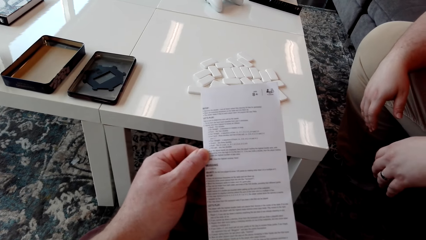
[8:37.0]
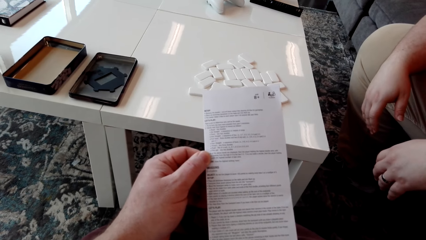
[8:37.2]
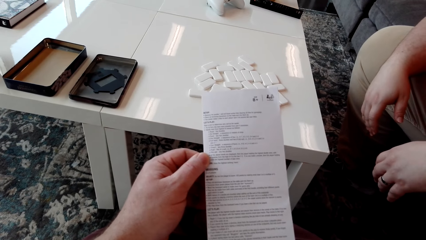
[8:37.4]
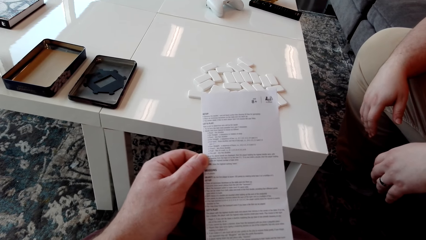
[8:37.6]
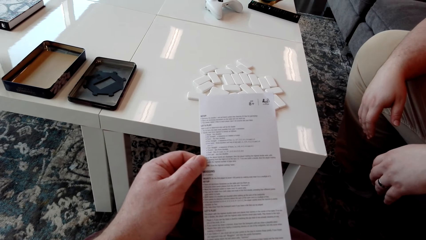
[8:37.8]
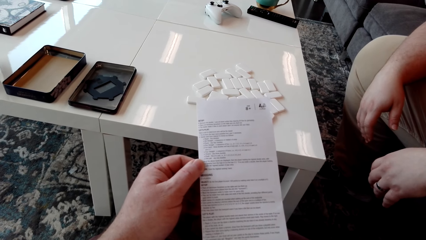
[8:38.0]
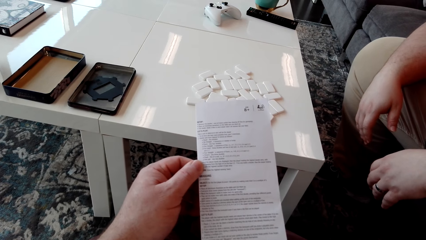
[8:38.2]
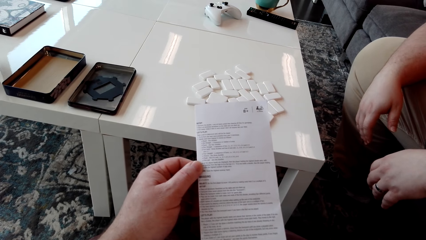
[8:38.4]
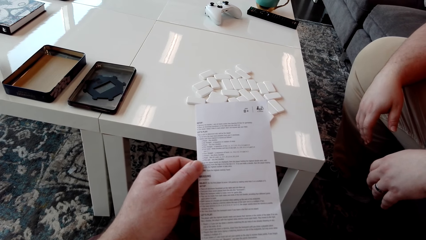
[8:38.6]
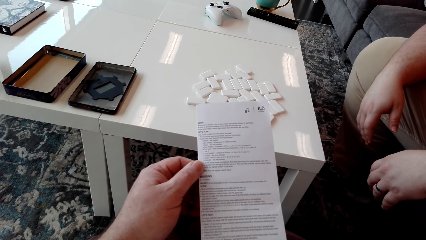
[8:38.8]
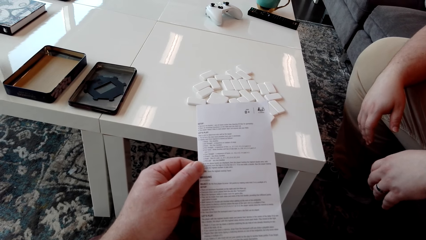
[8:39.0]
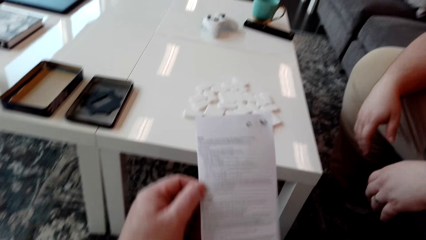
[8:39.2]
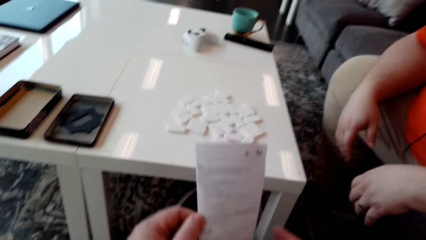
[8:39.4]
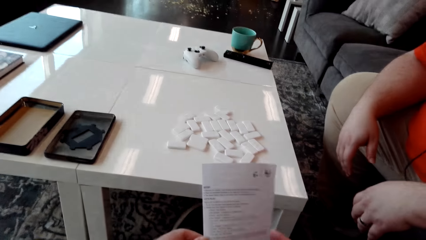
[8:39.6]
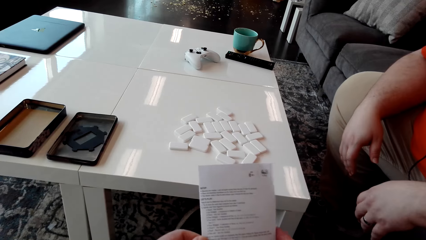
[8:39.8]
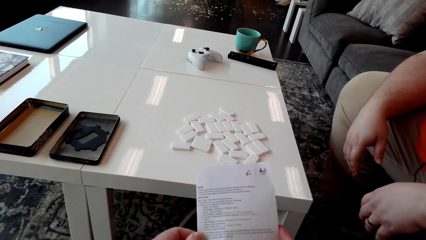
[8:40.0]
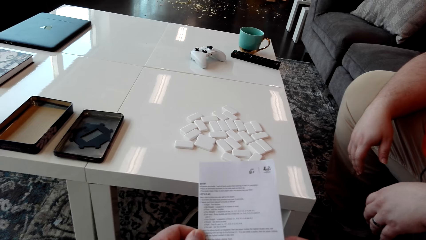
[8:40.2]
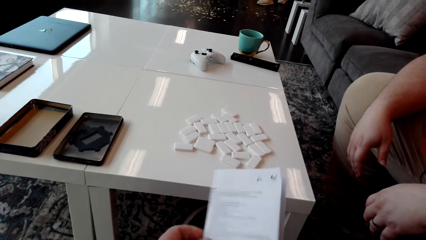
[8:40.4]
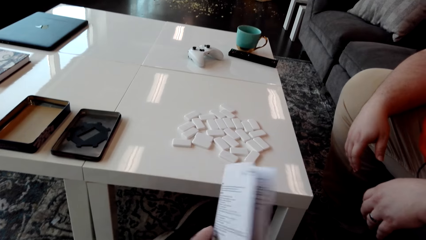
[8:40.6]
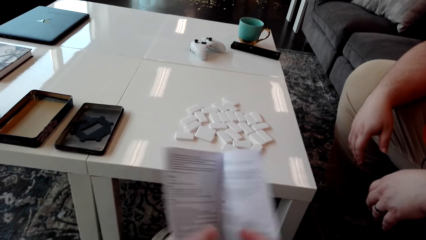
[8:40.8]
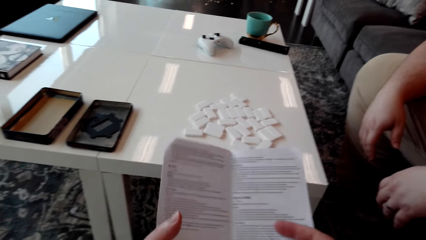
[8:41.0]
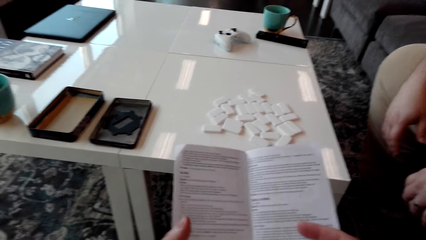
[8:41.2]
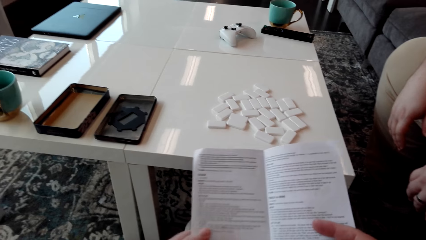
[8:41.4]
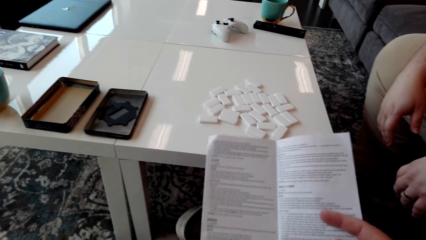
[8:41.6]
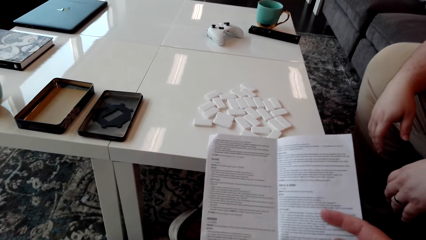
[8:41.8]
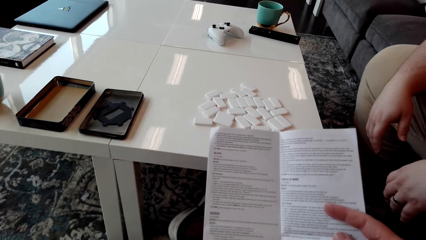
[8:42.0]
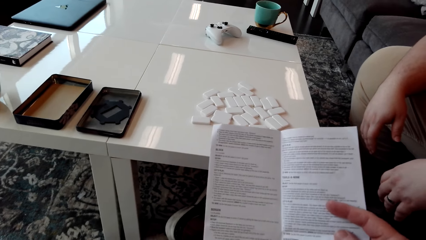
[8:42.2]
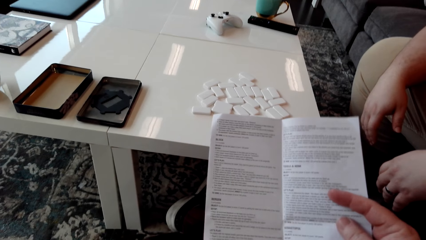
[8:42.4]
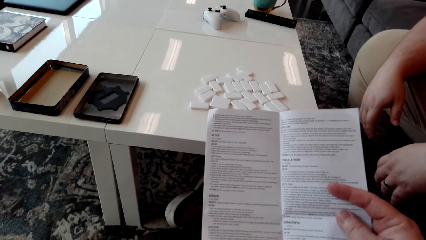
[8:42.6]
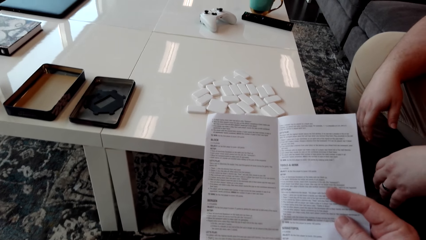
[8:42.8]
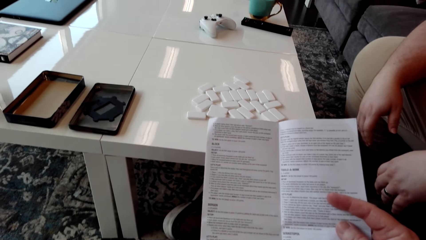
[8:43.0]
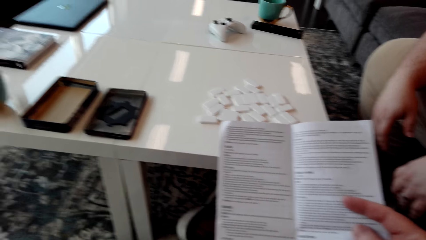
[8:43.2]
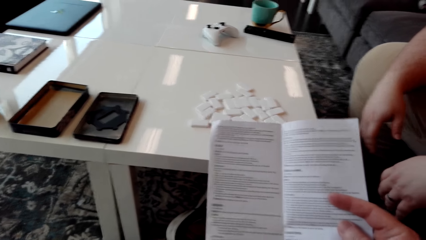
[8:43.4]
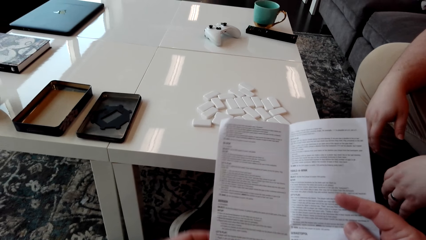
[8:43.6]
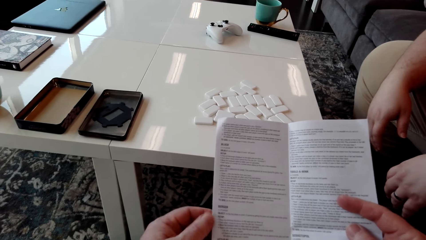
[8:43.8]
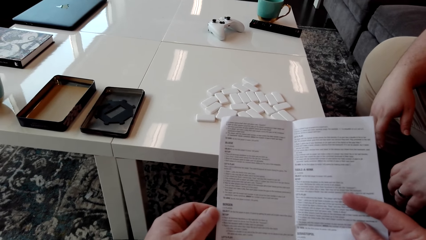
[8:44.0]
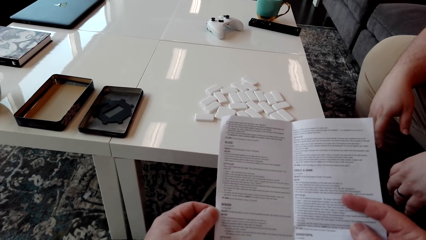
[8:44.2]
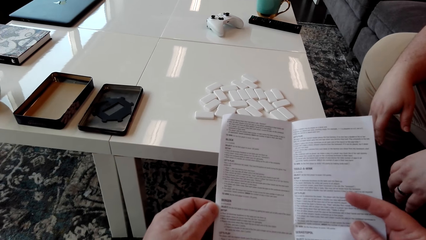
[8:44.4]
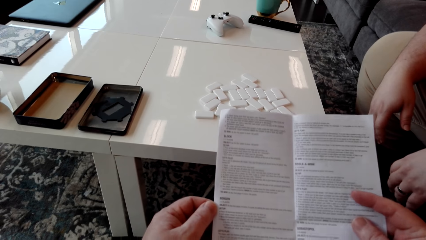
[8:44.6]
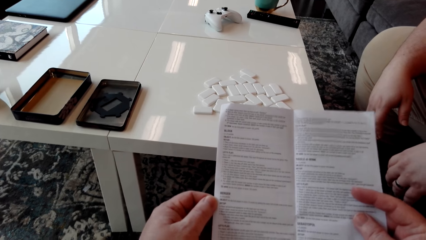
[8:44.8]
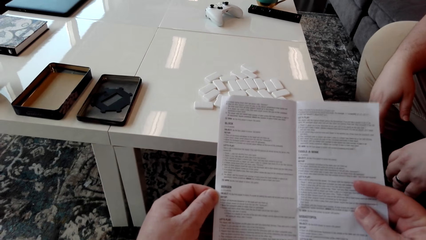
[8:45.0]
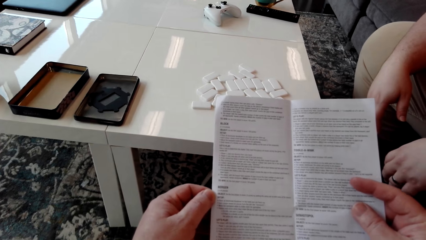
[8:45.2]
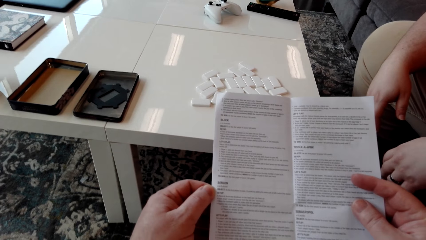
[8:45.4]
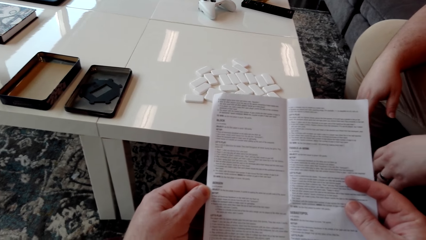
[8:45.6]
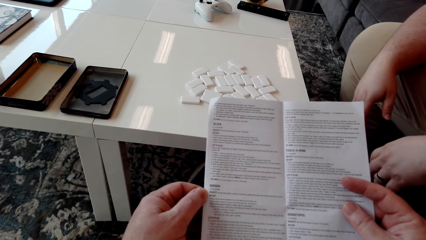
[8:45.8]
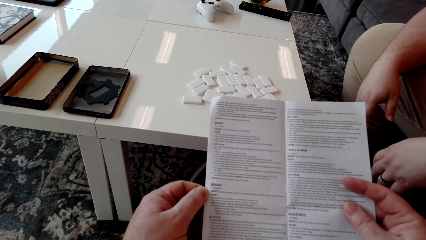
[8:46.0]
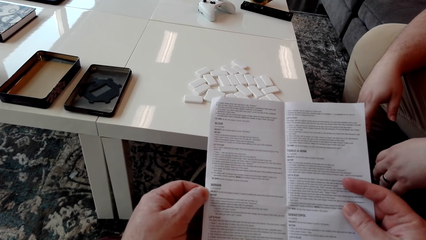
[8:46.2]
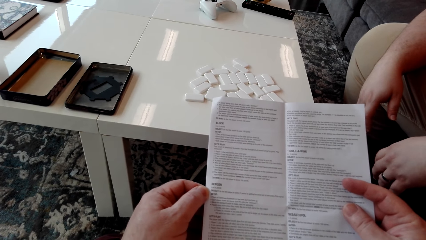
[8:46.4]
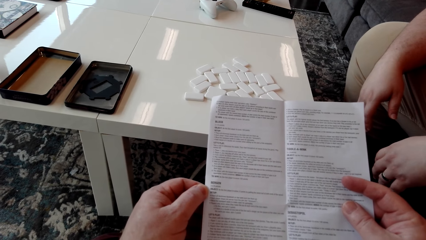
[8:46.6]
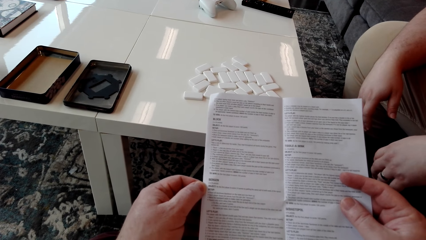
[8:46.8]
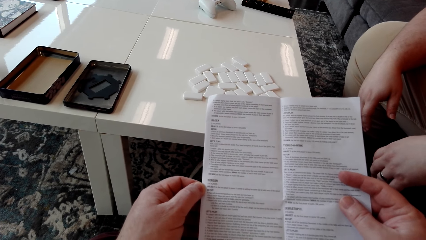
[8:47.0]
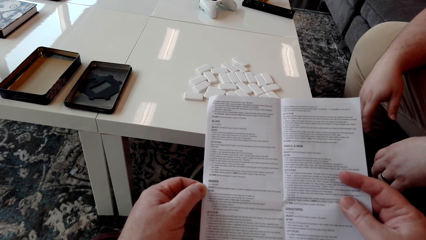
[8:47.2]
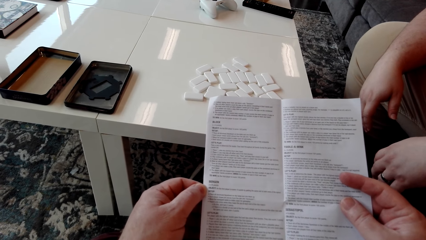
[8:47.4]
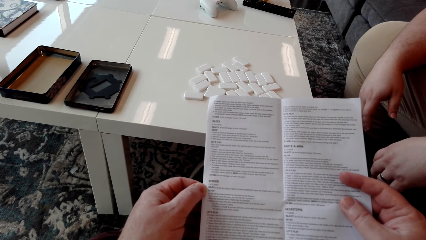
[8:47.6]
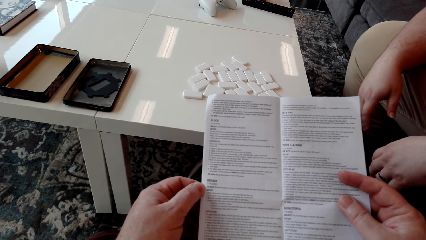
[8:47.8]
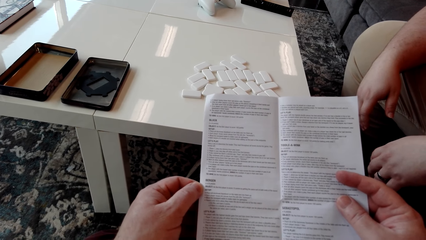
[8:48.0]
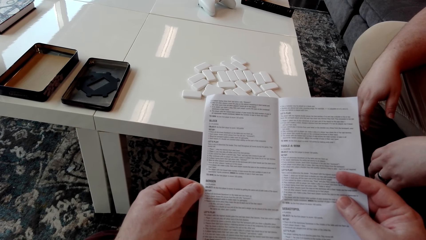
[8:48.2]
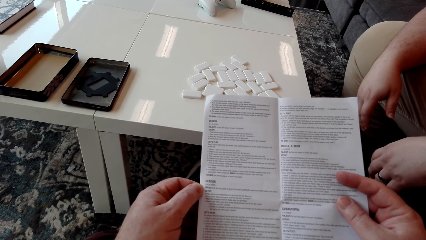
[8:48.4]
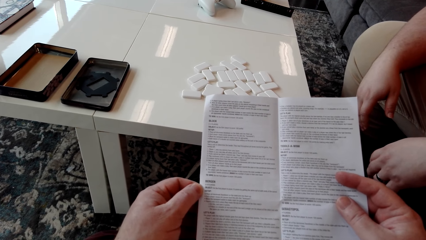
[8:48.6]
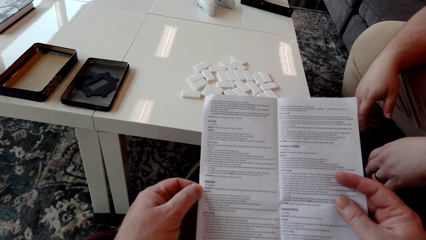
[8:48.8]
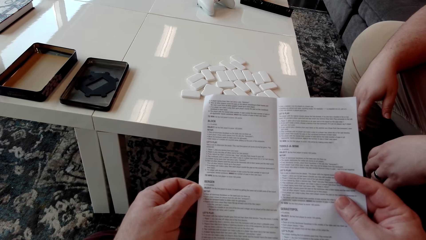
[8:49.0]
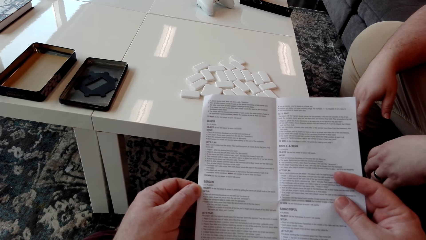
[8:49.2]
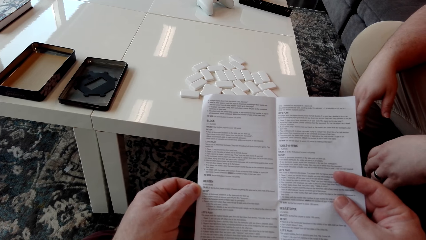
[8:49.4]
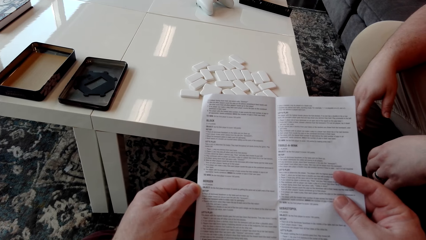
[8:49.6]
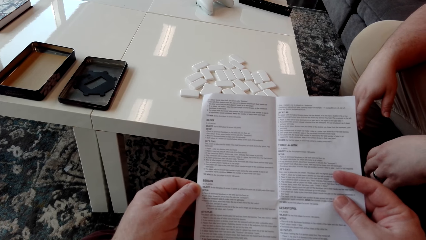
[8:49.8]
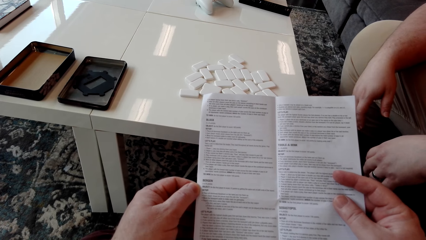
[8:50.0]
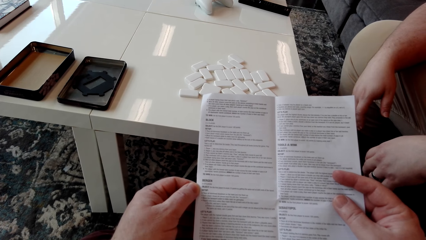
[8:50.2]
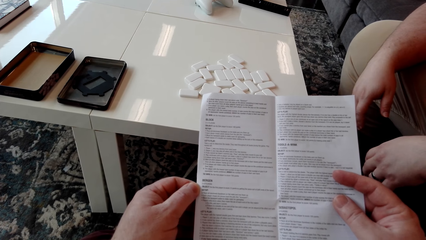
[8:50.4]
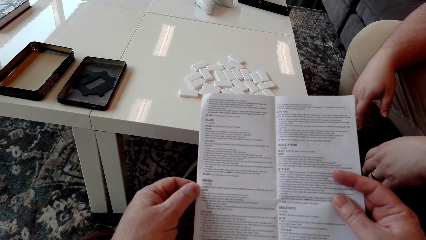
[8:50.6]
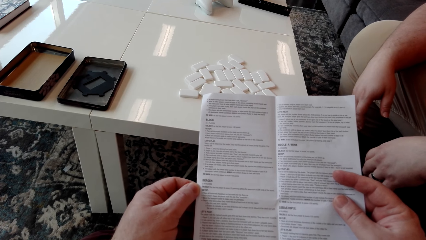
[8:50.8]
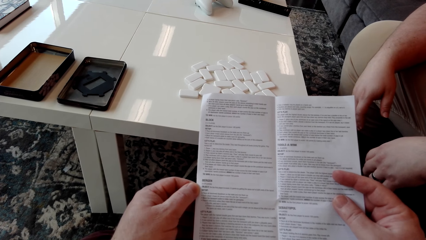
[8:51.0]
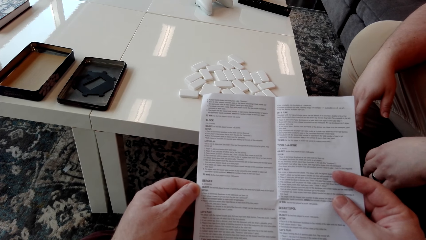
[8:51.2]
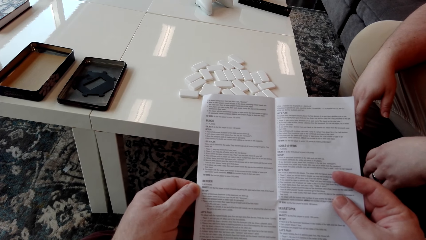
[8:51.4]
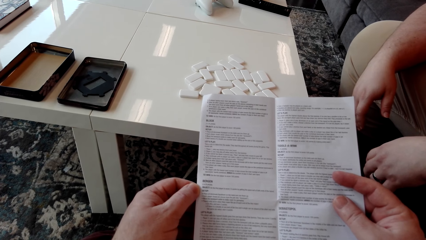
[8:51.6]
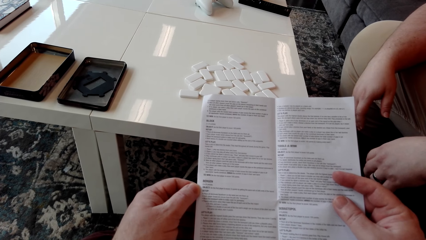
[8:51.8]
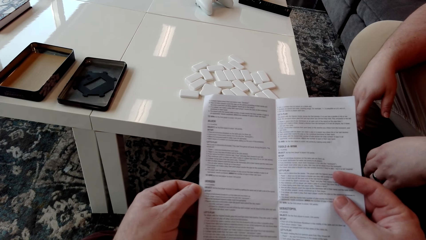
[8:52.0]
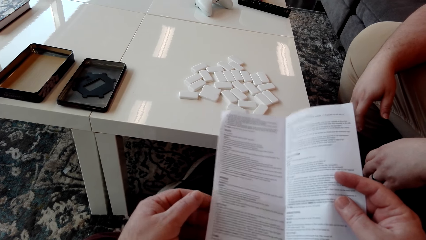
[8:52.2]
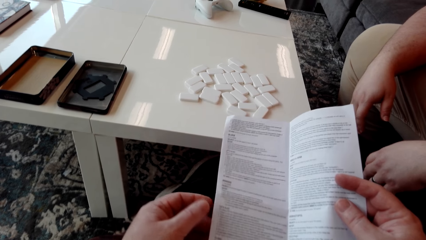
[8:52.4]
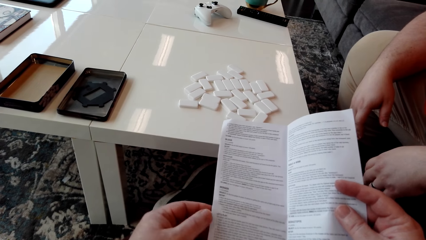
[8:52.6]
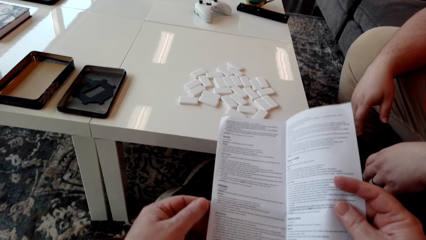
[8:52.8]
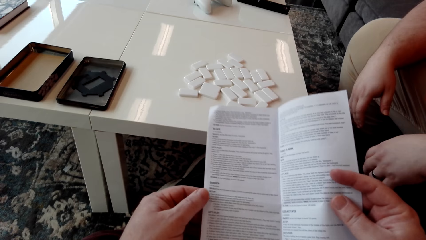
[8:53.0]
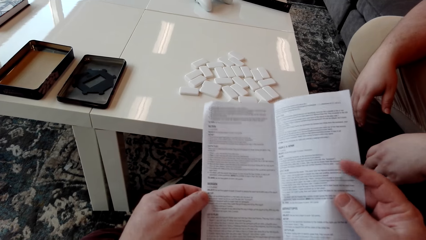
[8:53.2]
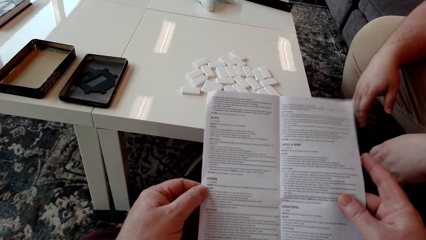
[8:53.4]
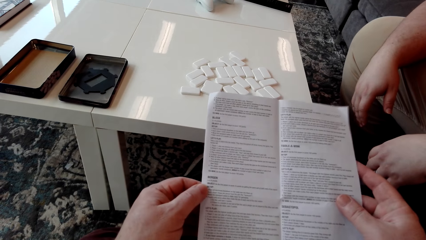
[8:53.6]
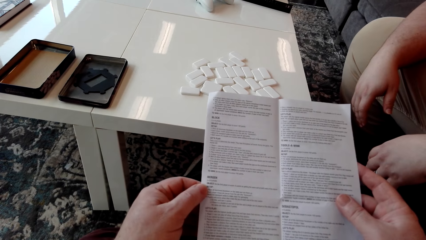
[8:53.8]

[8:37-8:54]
The camera wearer flips the booklet manual. They open the pamphlet. They read the booklet manual.
